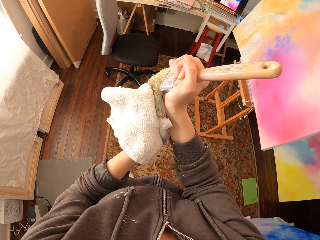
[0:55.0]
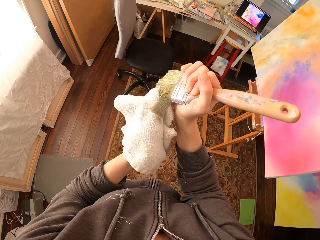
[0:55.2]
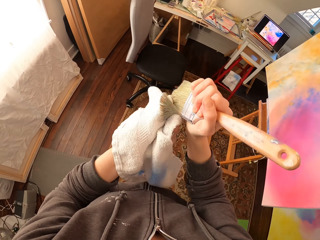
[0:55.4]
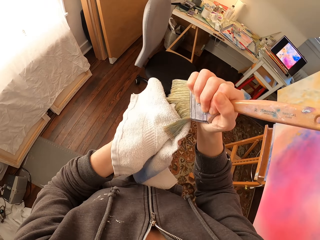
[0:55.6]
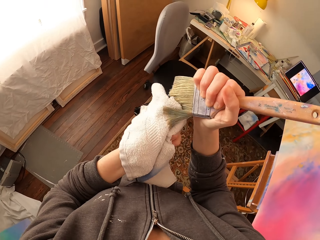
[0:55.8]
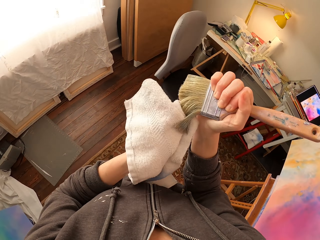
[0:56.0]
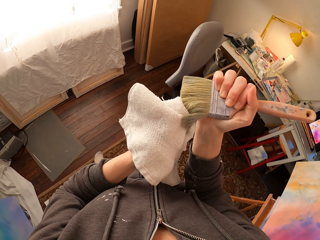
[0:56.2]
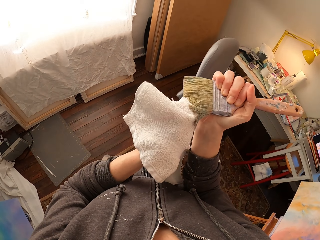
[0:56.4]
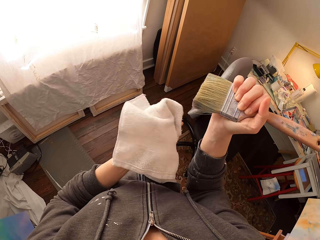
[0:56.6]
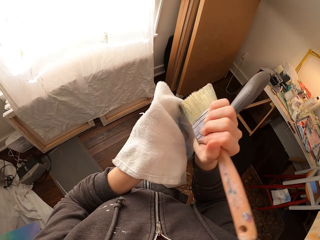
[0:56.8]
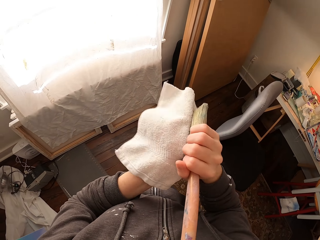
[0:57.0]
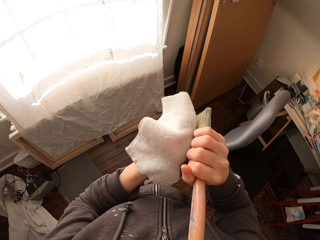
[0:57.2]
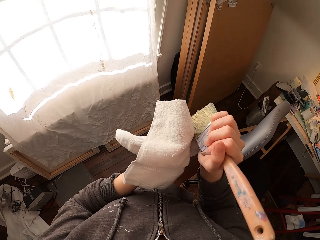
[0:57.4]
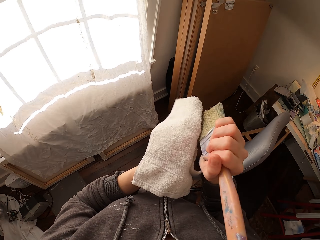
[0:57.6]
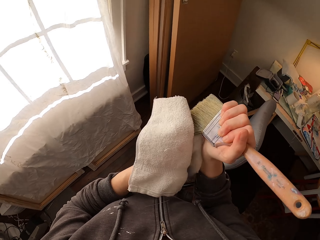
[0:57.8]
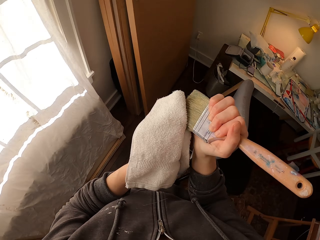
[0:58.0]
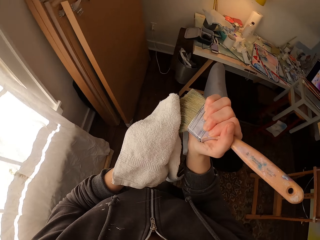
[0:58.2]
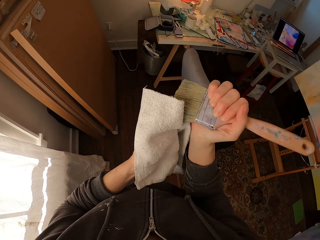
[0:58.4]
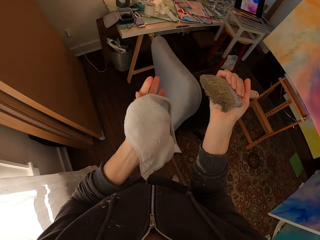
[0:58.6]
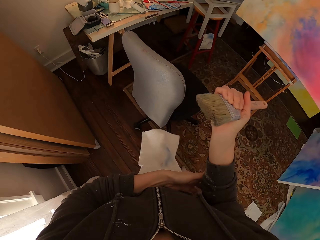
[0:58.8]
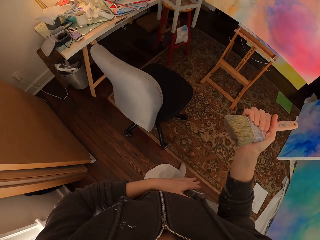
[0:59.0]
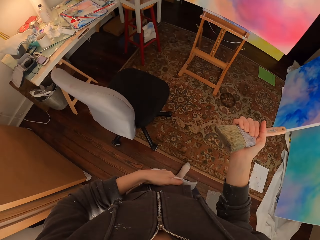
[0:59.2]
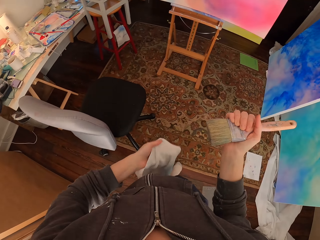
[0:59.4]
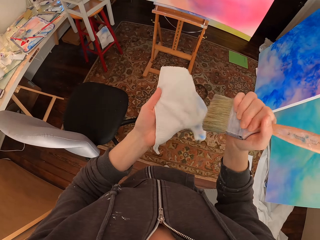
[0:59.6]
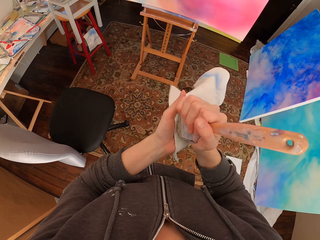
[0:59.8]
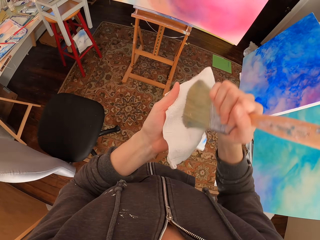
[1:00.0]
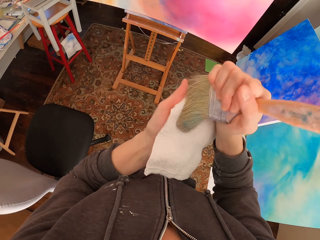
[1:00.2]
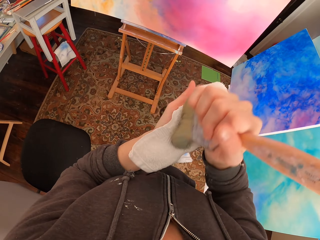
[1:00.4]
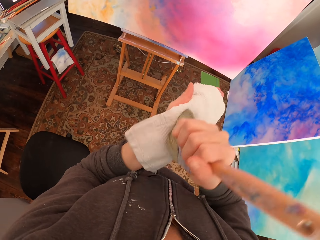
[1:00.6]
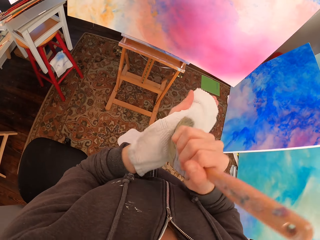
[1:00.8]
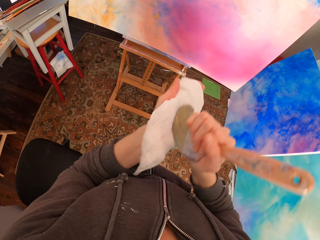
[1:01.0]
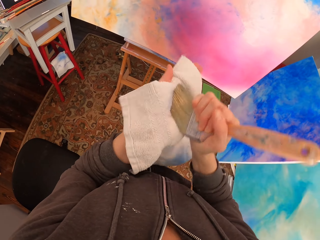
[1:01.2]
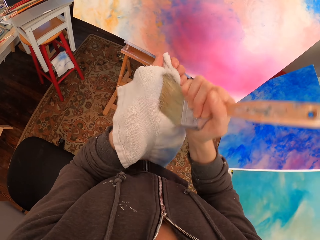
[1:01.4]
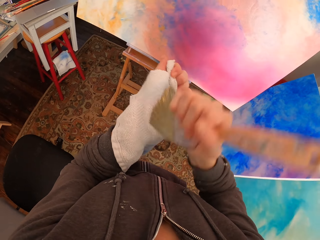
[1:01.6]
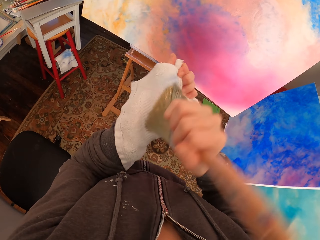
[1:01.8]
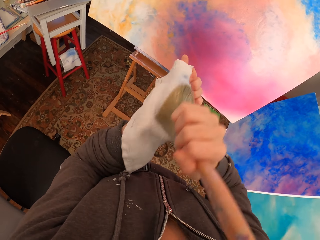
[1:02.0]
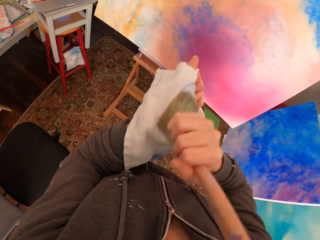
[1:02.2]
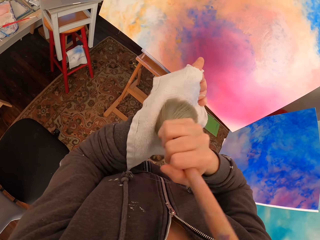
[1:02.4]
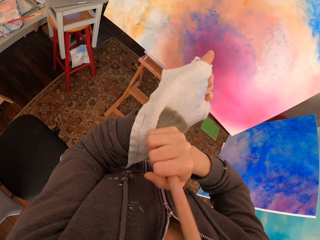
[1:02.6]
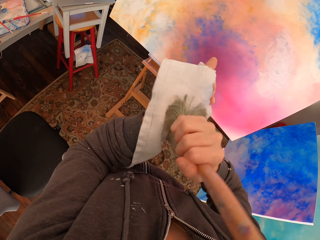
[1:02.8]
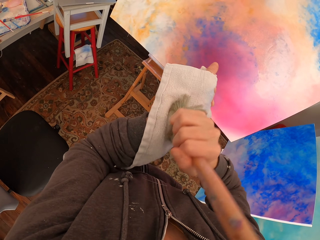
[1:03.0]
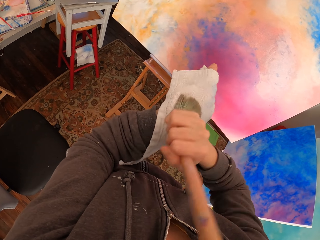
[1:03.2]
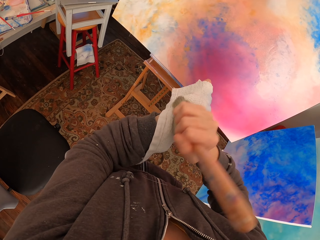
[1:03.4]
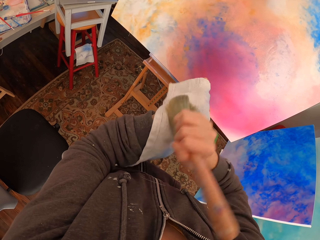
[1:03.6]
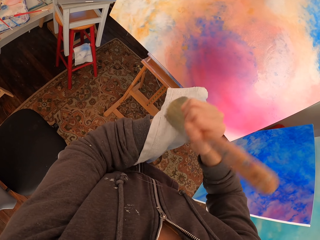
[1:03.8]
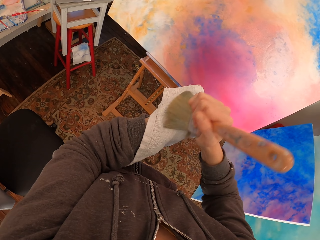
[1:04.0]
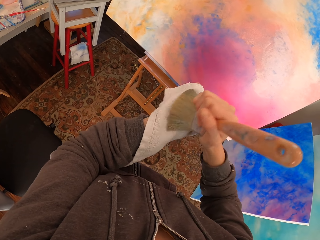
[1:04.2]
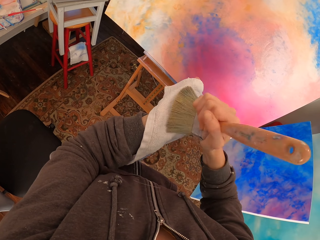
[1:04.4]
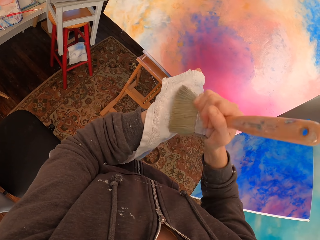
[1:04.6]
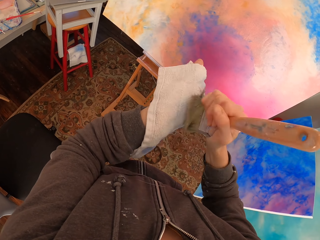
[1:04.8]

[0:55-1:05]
The camera wearer walks around and wipes the brush with the towel. They wipe the brush with the towel again.

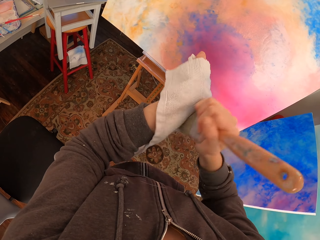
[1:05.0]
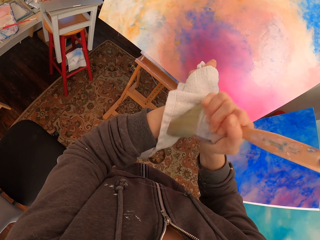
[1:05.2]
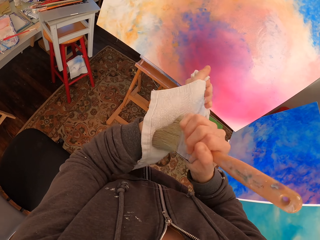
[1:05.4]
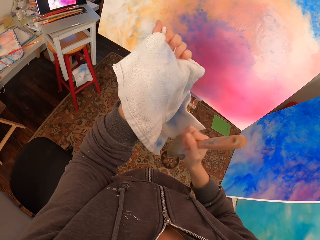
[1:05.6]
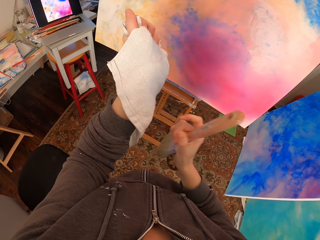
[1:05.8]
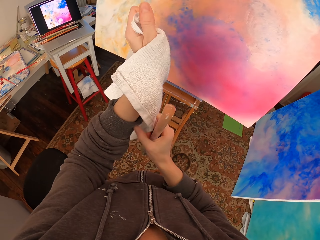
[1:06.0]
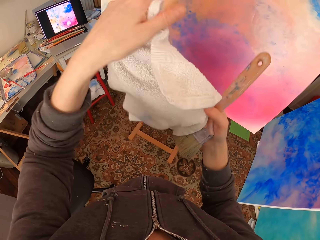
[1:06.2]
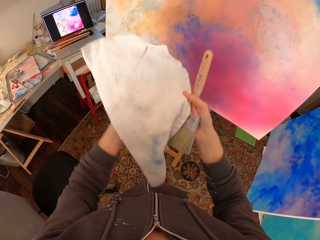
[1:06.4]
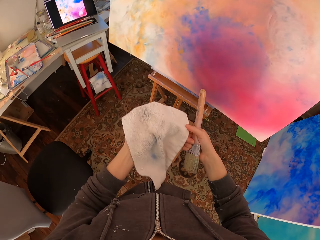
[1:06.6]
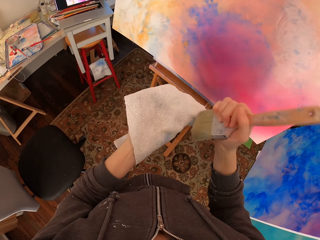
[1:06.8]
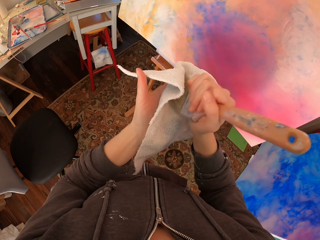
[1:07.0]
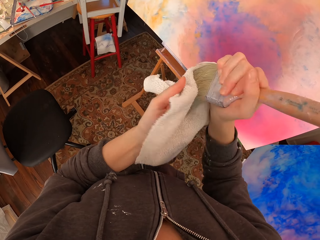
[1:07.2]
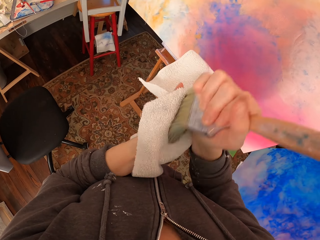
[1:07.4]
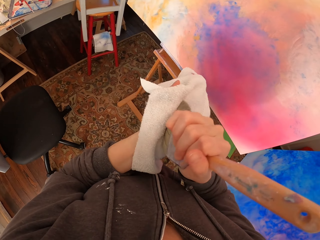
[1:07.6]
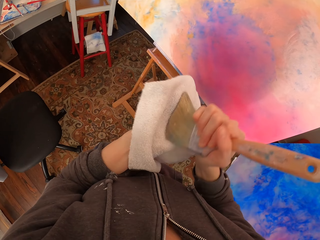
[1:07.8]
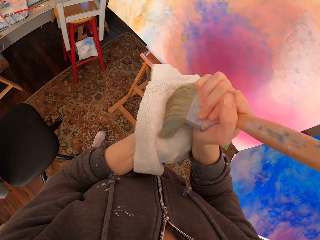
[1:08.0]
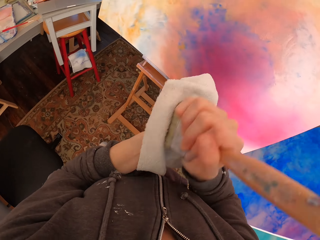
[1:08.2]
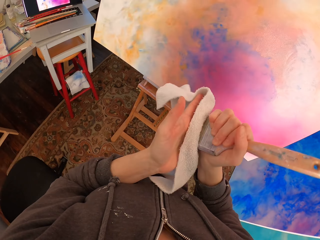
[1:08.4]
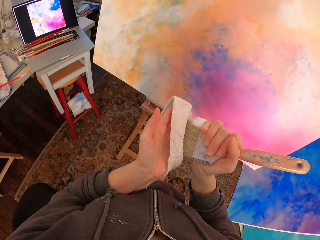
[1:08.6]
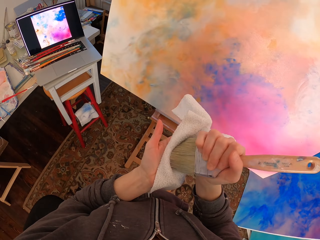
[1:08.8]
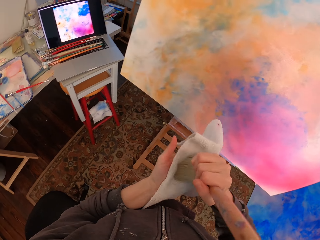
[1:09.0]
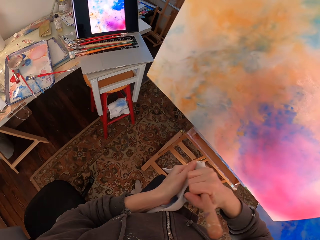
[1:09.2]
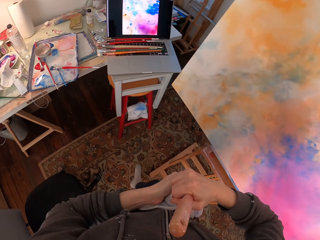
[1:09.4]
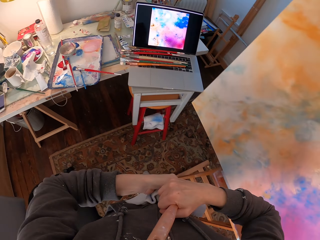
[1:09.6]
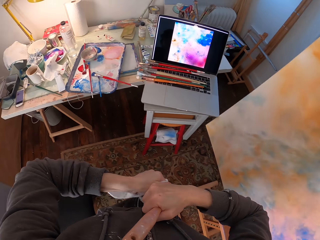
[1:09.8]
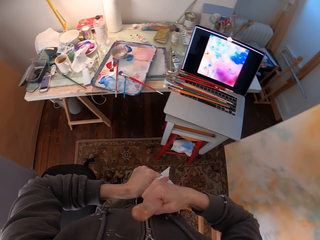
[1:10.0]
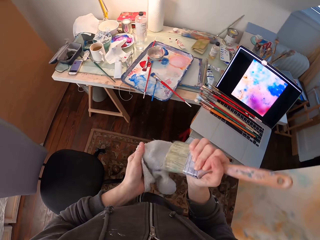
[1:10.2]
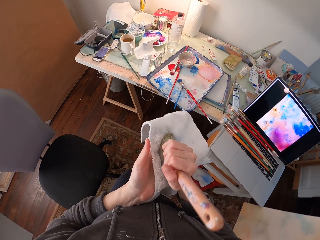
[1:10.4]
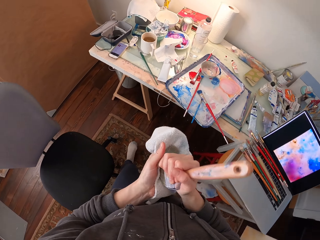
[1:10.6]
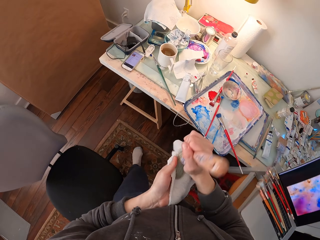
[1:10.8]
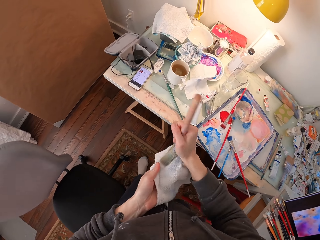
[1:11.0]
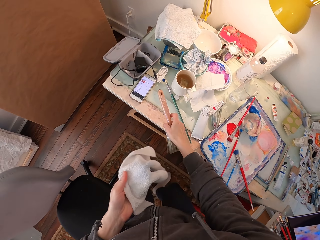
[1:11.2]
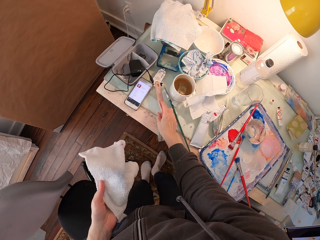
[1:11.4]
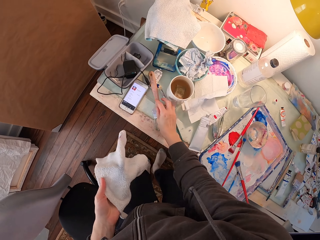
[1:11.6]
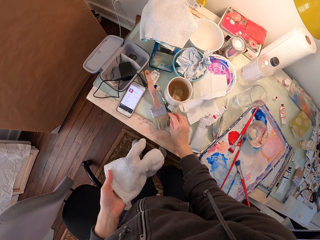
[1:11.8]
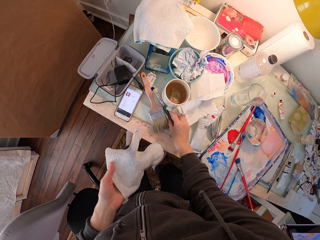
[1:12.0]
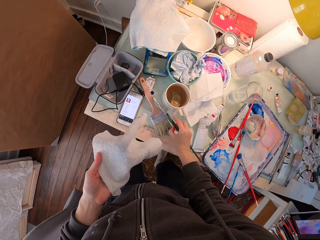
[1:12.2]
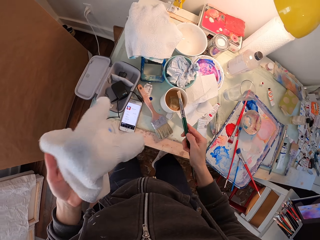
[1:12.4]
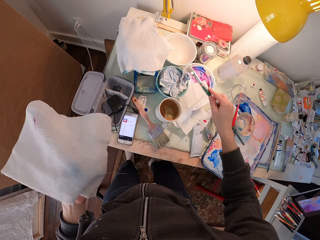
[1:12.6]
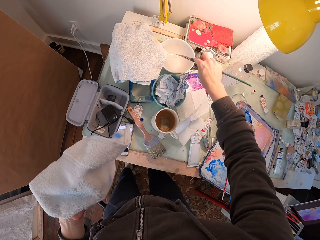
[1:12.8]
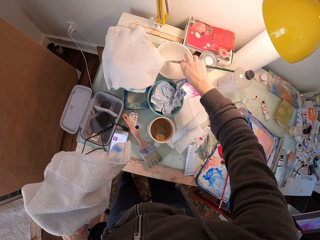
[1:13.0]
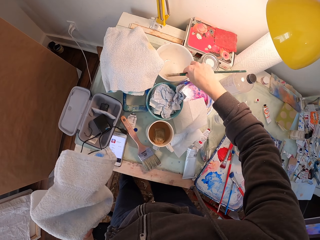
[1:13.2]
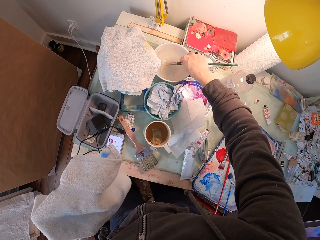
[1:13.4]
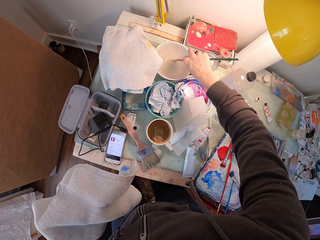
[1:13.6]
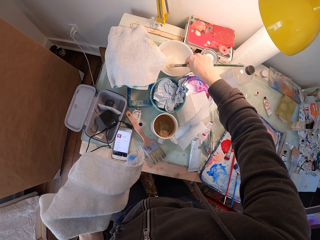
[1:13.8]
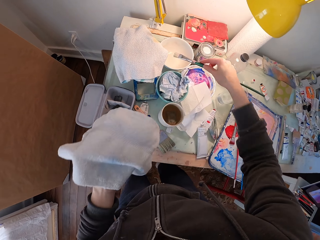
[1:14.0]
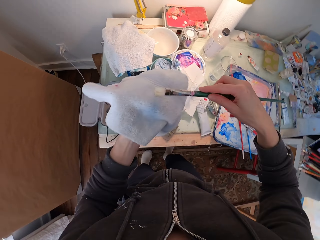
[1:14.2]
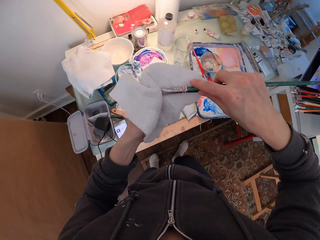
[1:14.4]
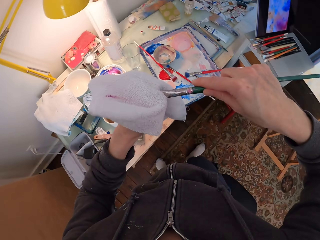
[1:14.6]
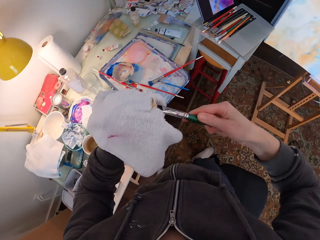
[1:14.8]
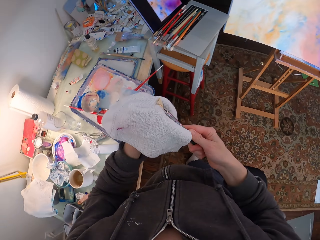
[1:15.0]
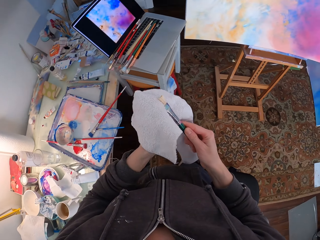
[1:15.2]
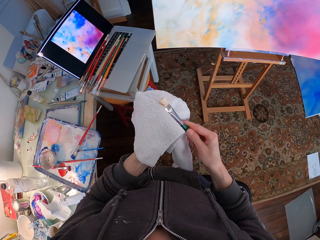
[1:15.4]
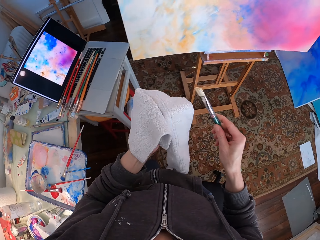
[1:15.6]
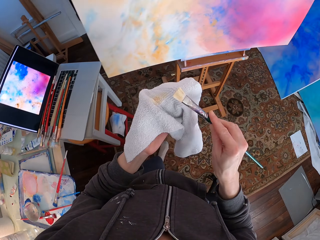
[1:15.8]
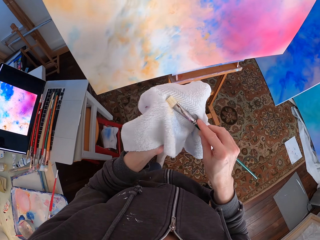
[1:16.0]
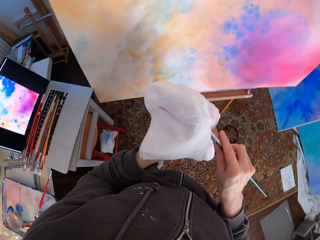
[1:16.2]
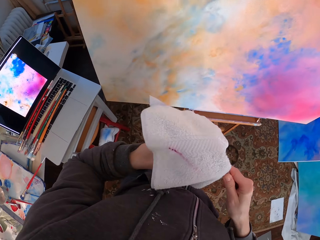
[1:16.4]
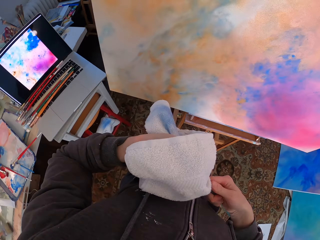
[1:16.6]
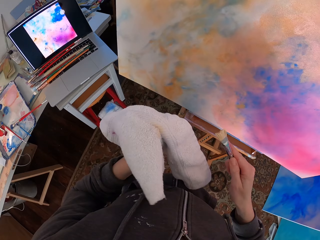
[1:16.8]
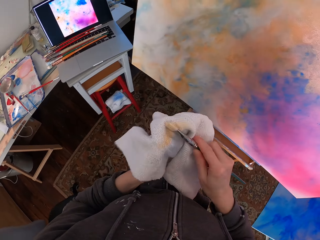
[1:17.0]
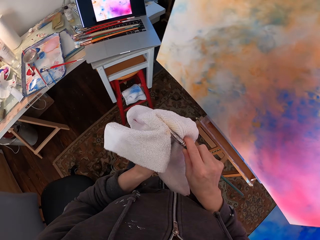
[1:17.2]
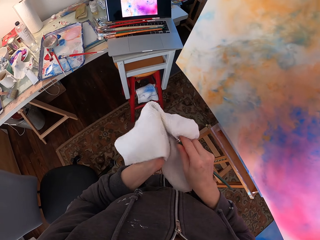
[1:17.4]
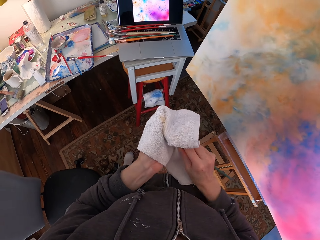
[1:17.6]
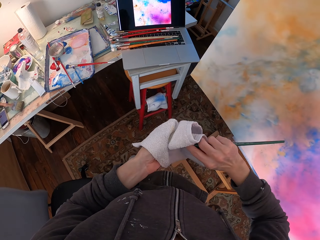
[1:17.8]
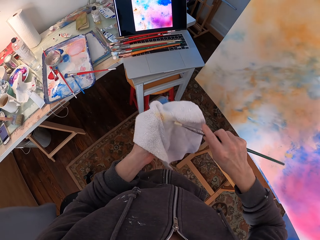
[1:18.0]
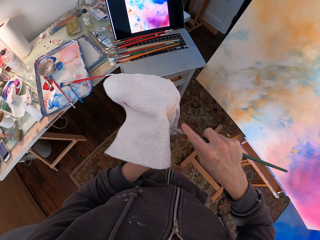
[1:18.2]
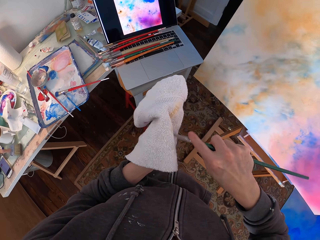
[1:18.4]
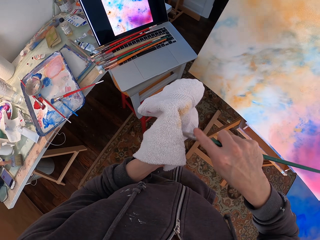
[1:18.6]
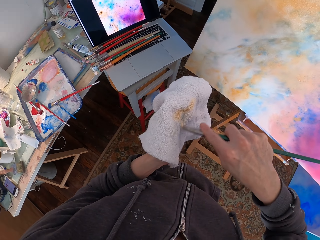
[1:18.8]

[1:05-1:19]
The camera wearer turns the towel on the other side. They wipe the brush with the towel and walk around. They place the brush on the table. They pick up another brush on the table. They dip the brush inside the colorless solution. They wipe the brush with the towel and walk around.
